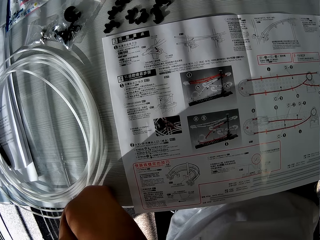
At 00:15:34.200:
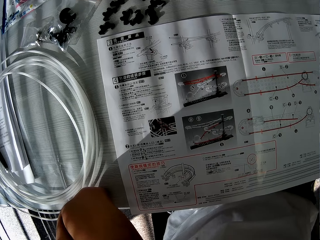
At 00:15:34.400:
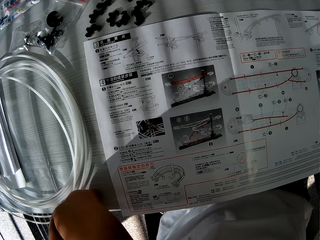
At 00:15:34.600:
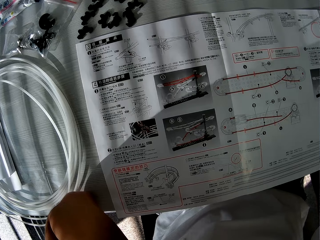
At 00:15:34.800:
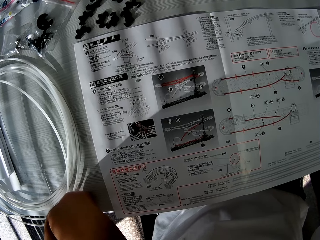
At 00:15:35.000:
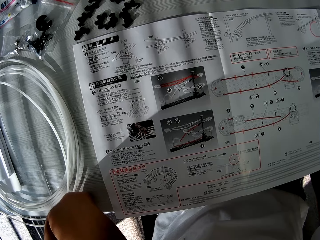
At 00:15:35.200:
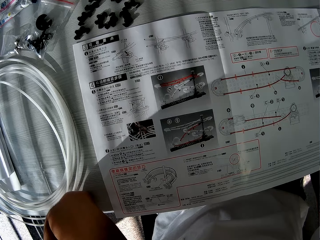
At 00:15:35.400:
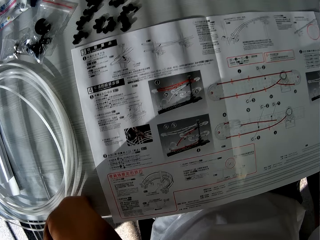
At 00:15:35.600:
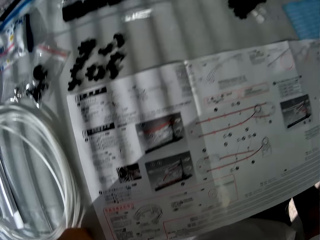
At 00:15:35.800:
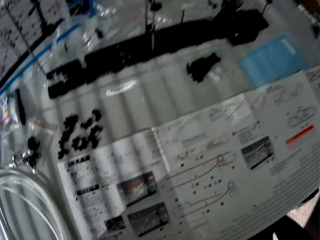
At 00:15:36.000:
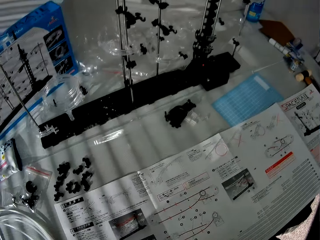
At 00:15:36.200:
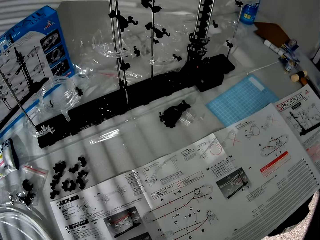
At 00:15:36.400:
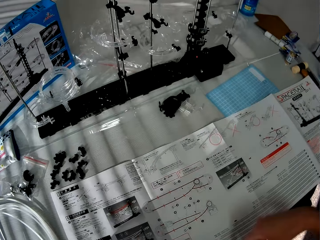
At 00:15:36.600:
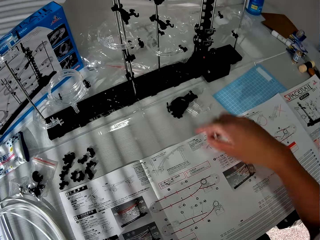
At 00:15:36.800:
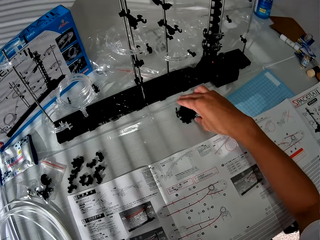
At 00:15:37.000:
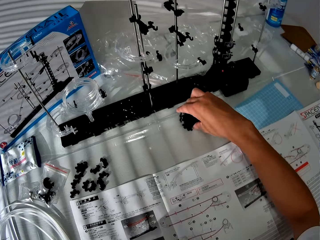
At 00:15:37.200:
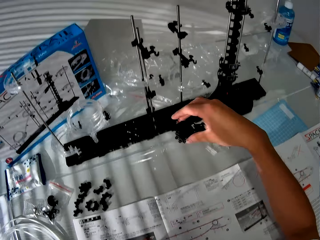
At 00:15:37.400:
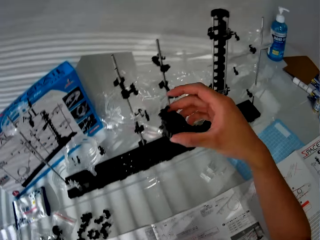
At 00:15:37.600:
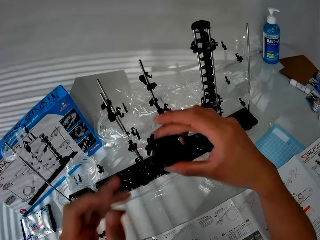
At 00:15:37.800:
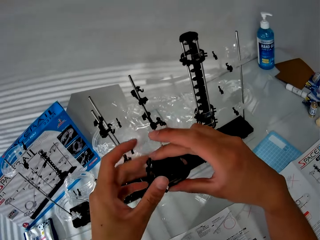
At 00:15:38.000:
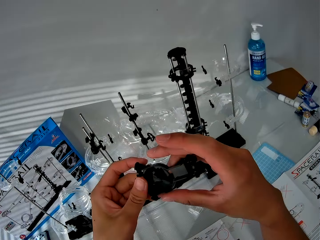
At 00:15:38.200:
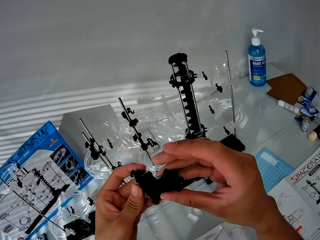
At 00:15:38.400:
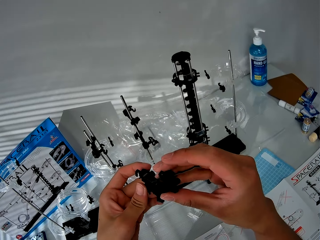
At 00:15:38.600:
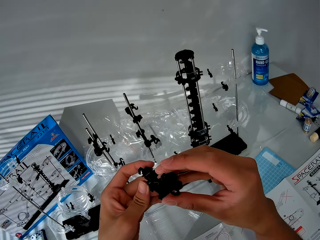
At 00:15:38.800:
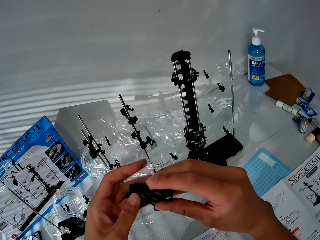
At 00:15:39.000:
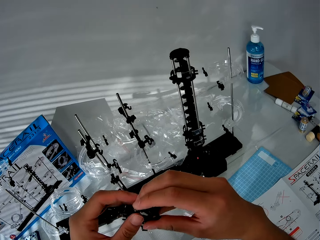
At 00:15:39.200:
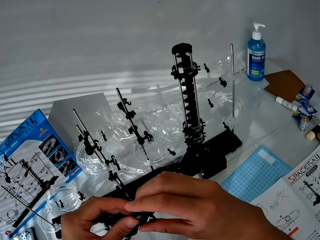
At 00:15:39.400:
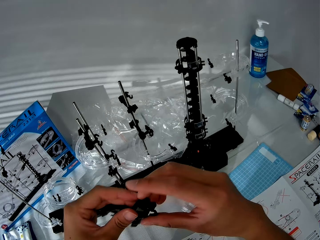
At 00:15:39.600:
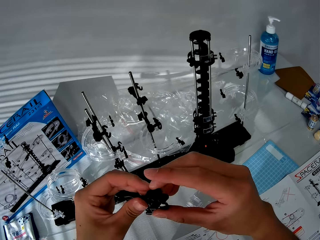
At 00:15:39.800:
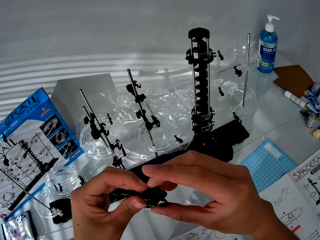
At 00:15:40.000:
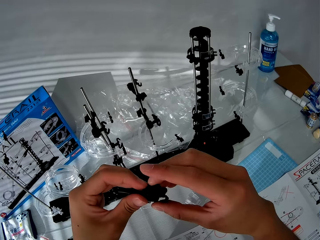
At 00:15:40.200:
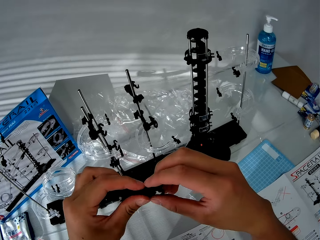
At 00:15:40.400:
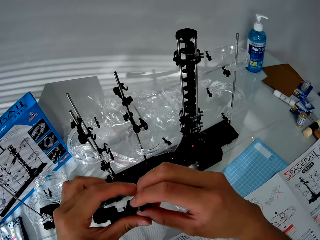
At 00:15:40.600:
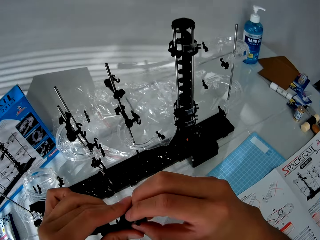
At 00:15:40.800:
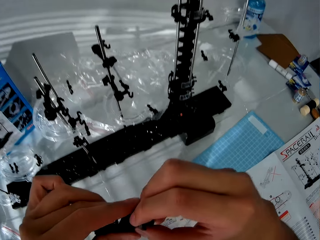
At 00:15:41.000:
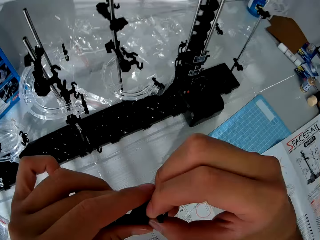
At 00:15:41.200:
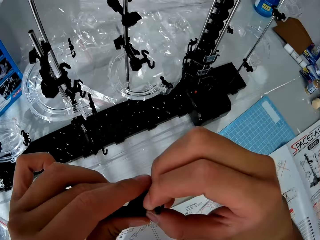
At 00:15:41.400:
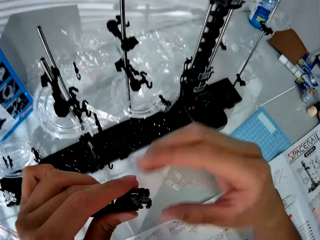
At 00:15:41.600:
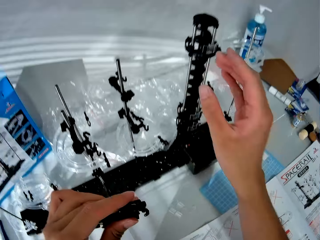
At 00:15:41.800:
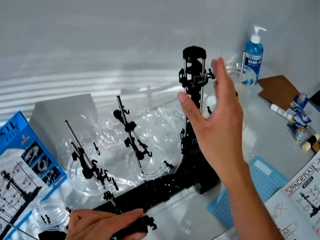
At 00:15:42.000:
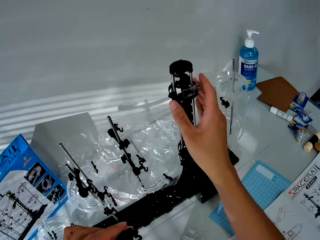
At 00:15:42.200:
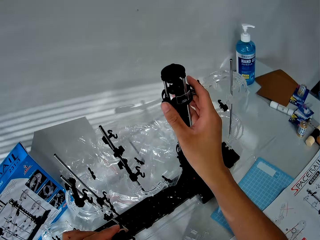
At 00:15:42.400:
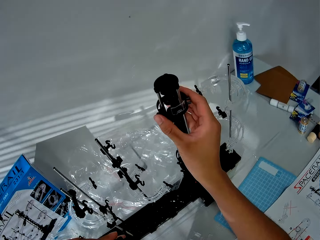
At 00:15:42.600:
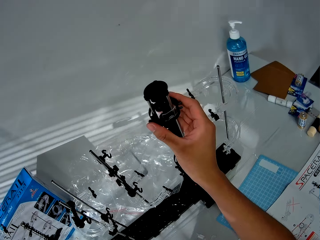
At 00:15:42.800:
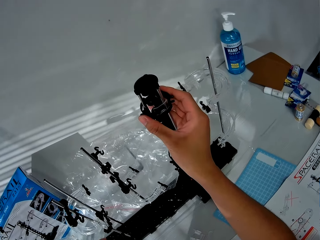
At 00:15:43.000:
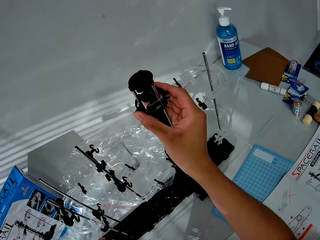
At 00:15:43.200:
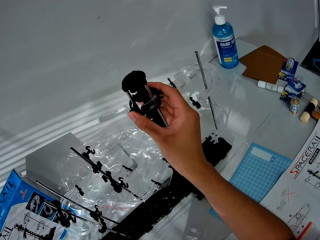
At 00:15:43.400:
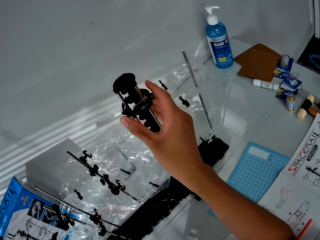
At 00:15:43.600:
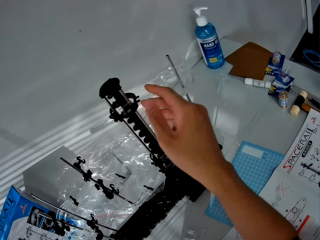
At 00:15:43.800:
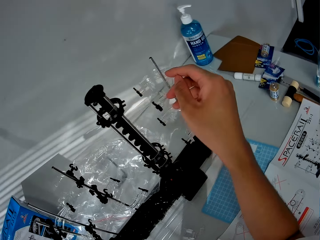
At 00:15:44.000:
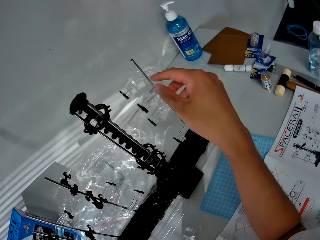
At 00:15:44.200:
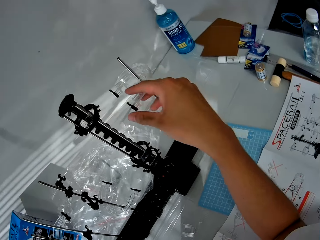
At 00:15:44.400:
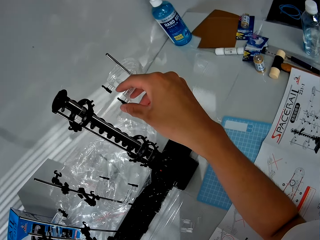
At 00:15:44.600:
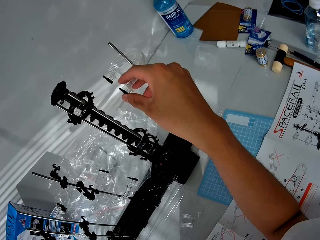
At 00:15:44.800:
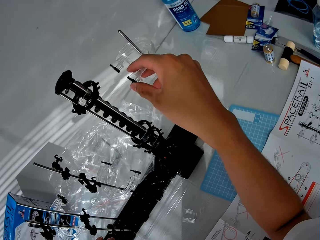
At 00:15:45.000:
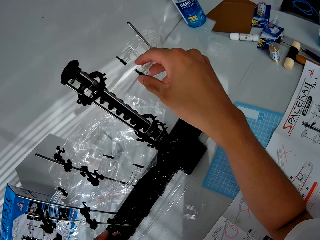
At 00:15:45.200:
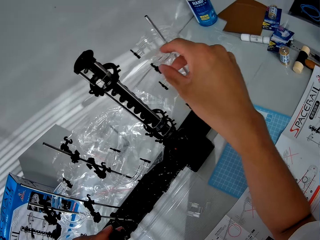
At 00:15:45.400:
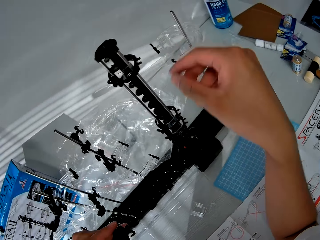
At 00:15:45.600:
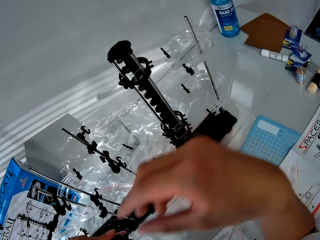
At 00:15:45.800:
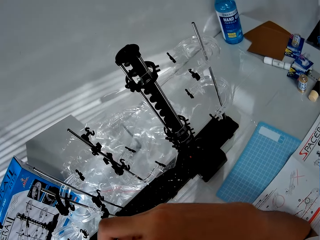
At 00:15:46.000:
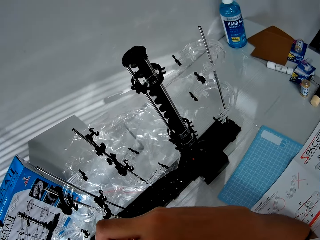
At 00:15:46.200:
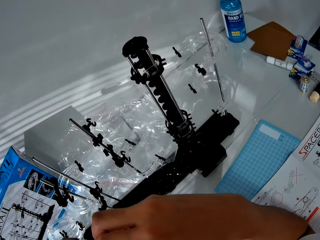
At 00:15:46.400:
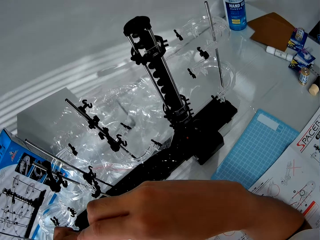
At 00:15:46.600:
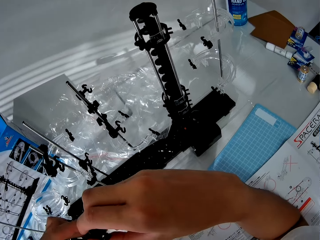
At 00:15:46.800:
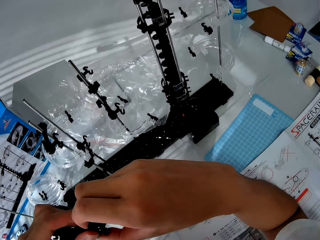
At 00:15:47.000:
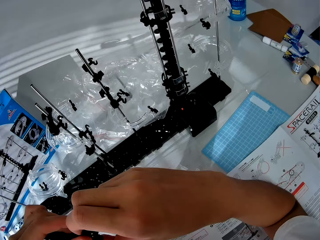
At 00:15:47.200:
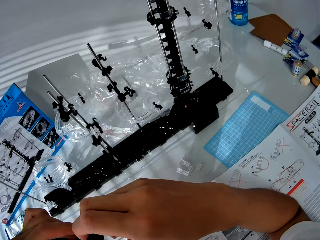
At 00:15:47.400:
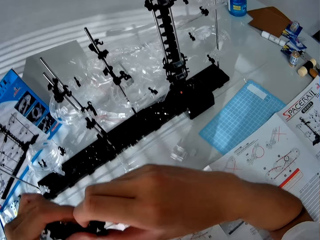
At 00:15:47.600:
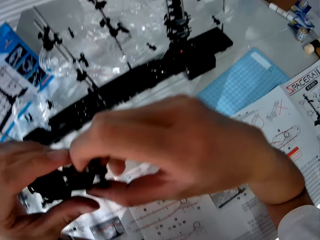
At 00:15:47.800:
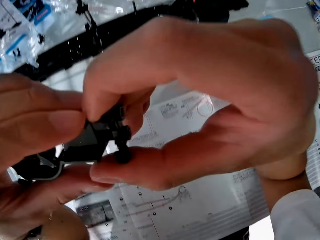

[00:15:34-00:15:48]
The camera wearer picks up the fork part from the table. He looks at the fork part. He touches the space rail. He checks the toy setup with his right hand. He touches the corner part. He looks at the fork part.

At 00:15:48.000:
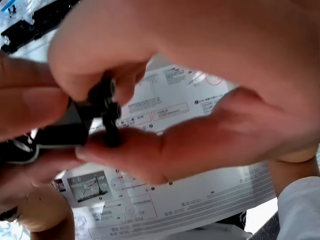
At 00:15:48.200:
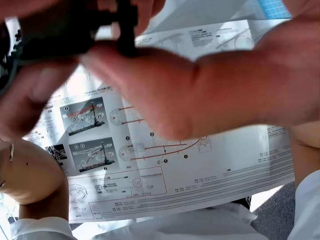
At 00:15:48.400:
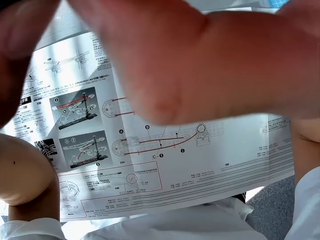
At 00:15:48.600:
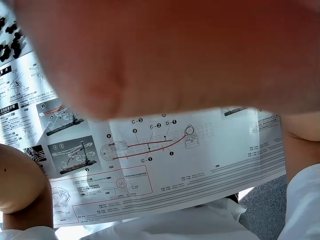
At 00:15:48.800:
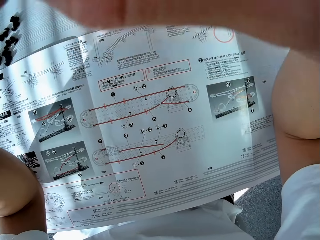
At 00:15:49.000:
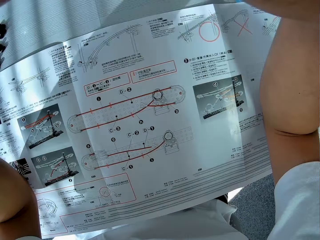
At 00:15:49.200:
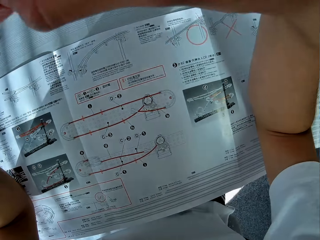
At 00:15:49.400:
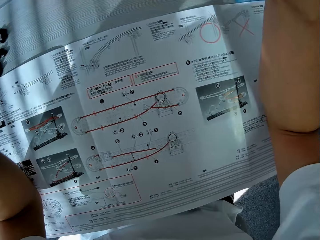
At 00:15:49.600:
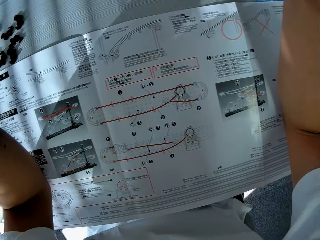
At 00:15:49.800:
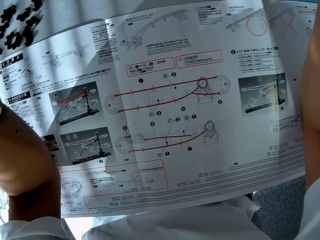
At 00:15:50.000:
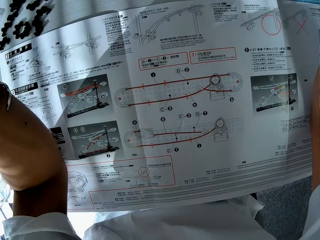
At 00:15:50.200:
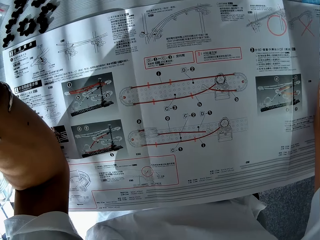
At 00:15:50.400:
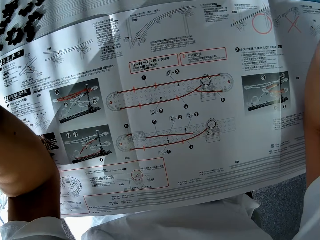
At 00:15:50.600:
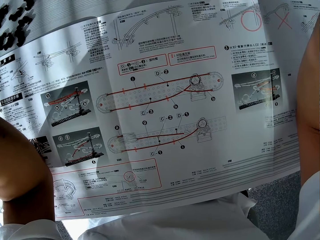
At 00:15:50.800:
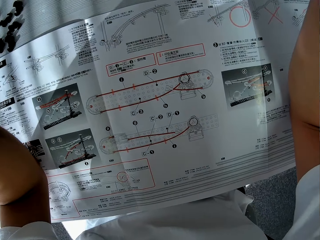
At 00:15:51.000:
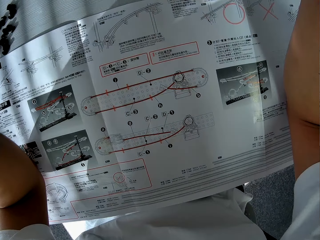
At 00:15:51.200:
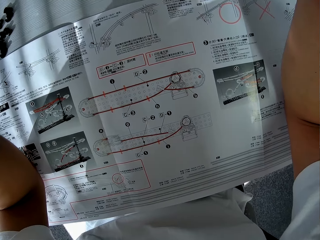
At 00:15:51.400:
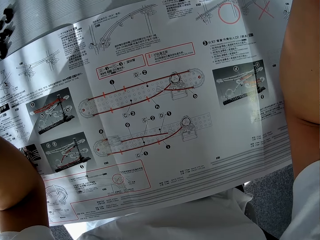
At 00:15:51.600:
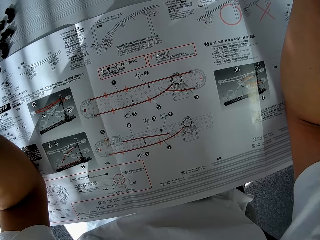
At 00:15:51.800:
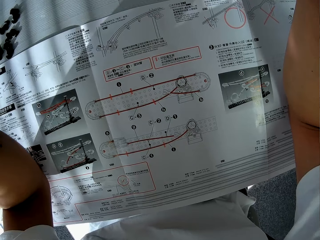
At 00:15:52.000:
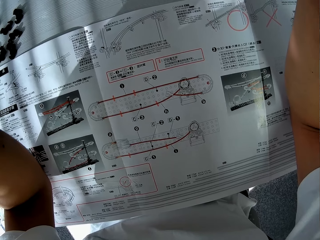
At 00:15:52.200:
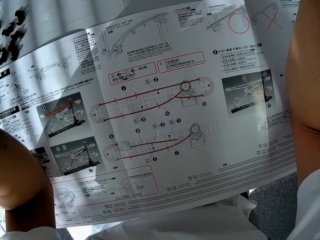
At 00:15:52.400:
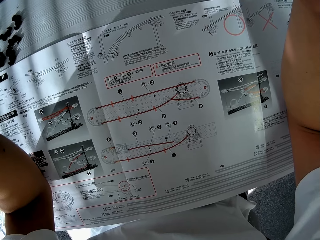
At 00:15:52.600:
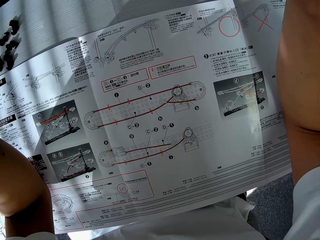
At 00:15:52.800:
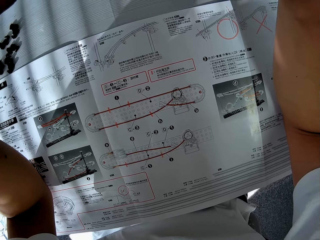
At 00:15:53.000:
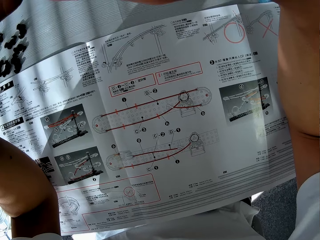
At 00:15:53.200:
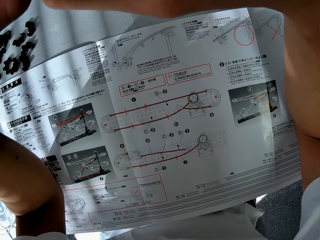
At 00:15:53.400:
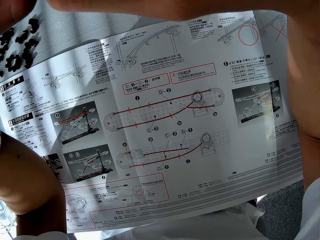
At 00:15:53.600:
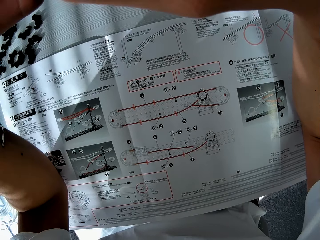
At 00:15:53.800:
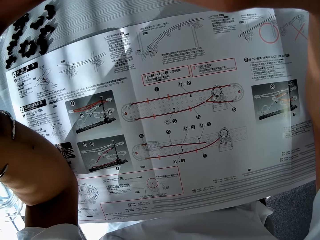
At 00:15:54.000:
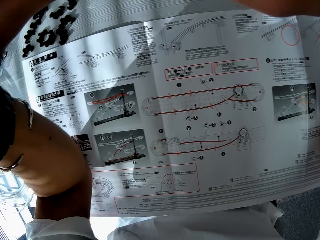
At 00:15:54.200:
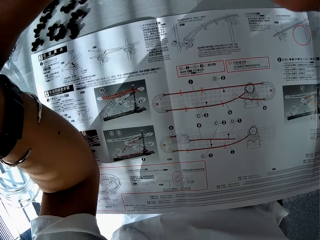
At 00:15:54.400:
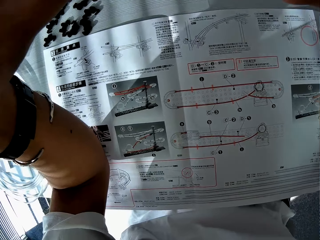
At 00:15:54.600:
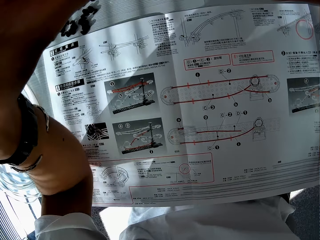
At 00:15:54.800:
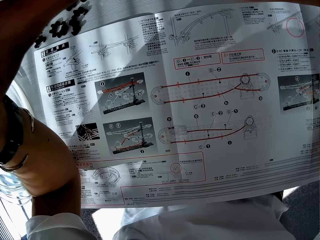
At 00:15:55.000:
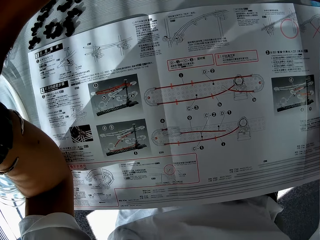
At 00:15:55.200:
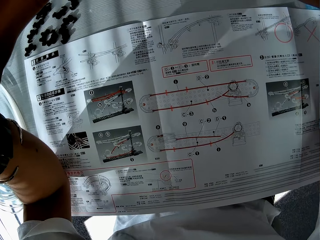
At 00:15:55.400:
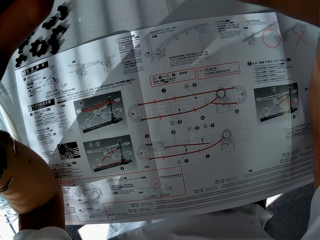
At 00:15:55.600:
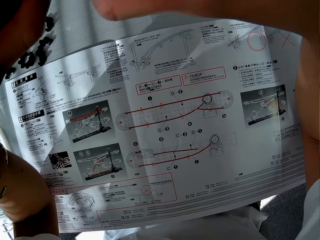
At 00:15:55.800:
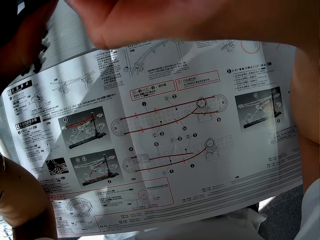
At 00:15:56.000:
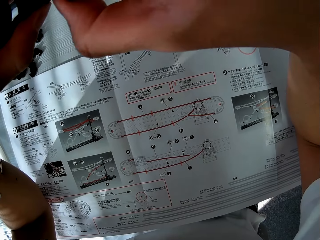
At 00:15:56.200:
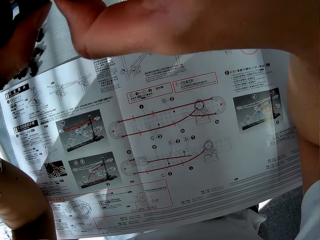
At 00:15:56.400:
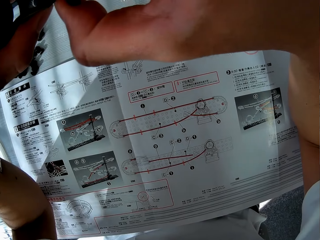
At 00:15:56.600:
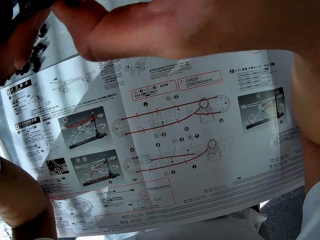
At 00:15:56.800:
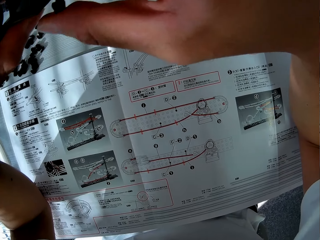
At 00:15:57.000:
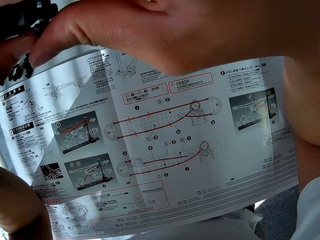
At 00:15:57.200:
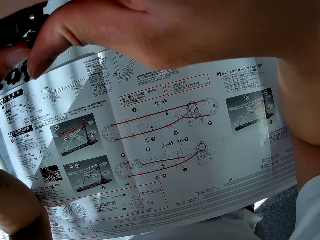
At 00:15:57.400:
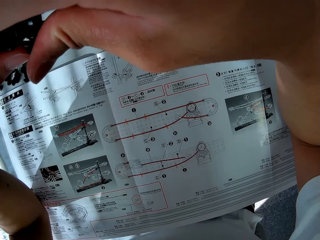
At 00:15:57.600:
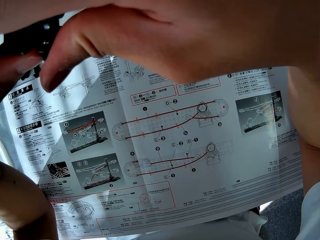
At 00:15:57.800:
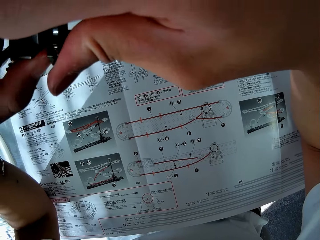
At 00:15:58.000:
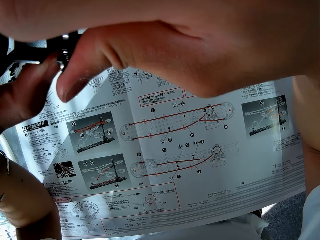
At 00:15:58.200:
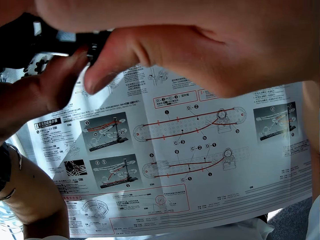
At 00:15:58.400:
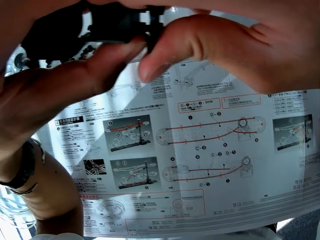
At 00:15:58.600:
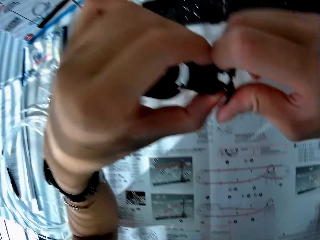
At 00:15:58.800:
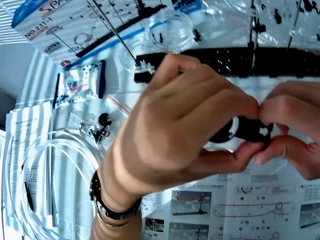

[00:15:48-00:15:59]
The camera wearer looks at the paper manual.
